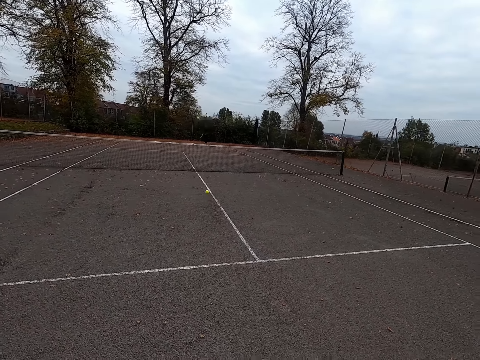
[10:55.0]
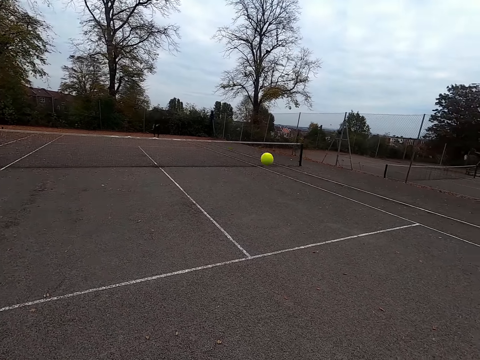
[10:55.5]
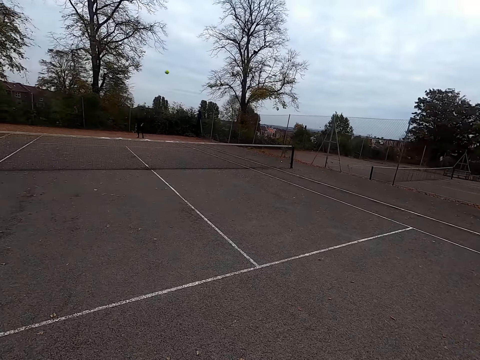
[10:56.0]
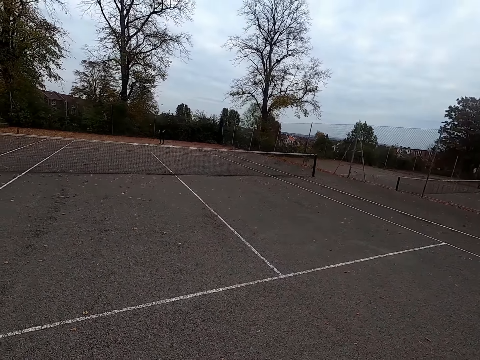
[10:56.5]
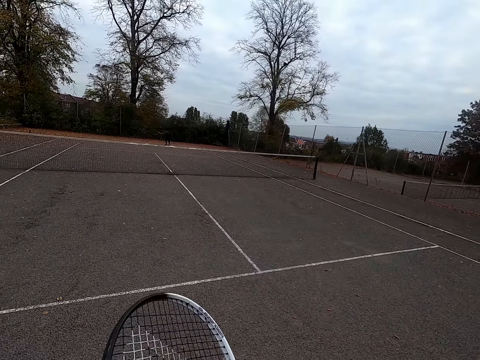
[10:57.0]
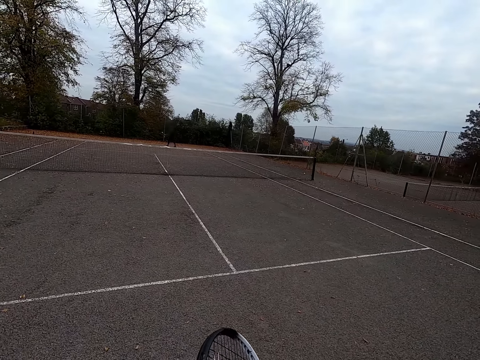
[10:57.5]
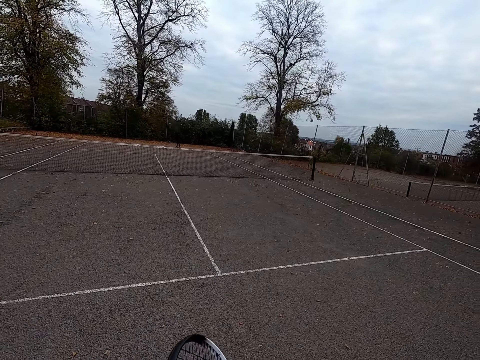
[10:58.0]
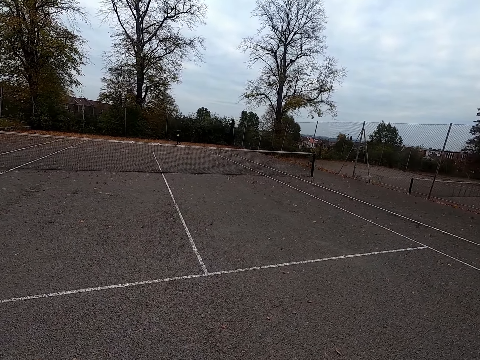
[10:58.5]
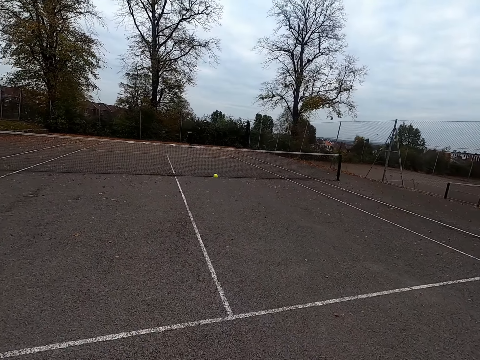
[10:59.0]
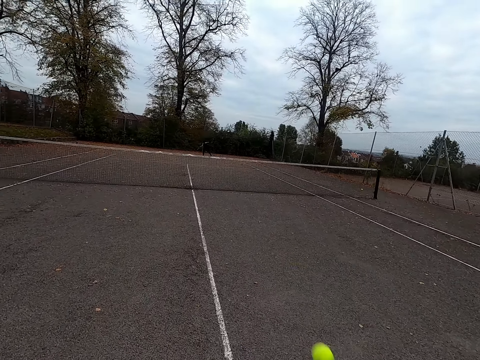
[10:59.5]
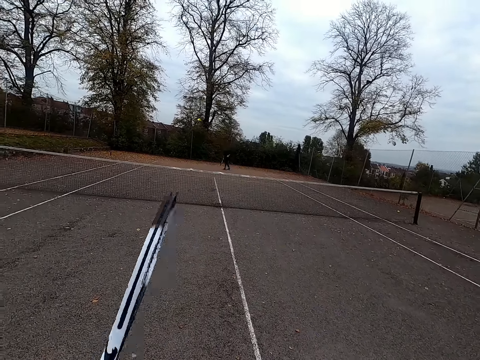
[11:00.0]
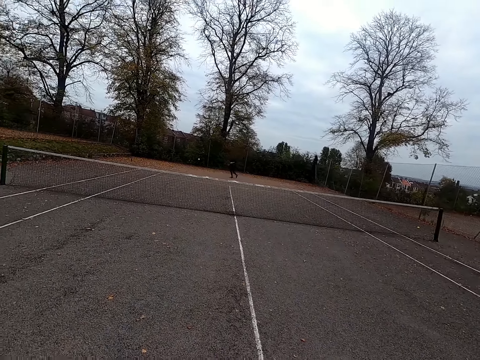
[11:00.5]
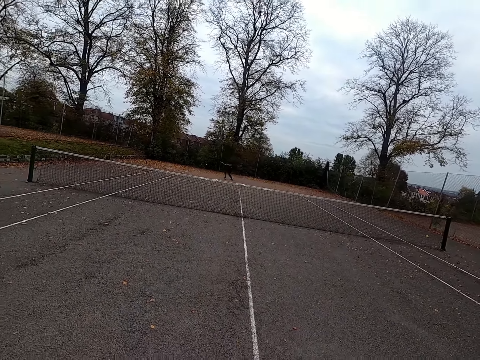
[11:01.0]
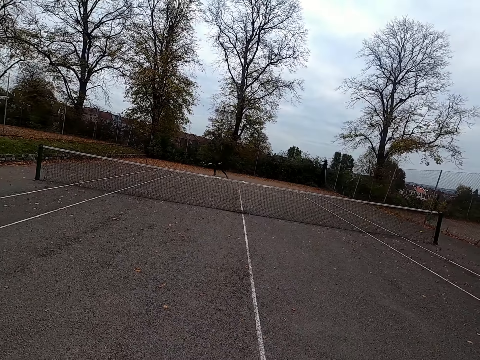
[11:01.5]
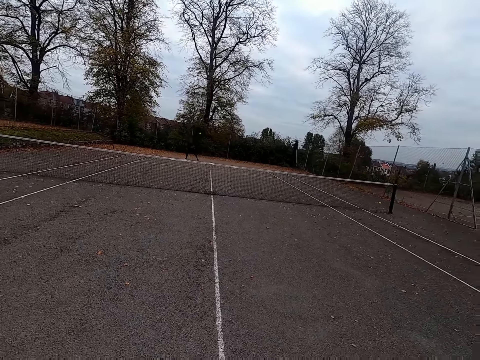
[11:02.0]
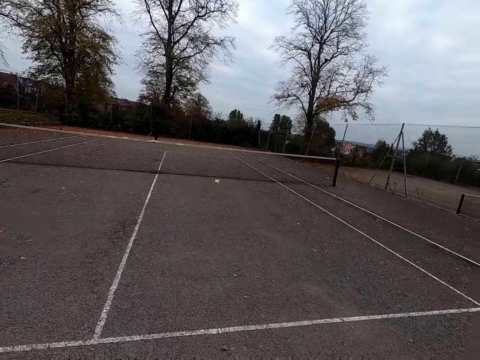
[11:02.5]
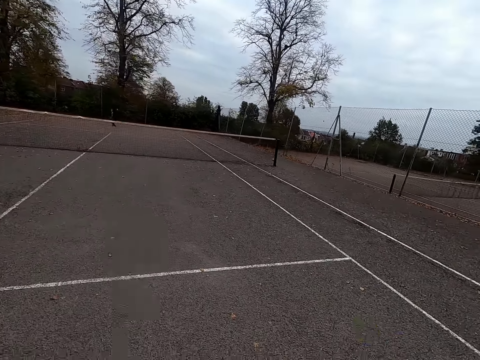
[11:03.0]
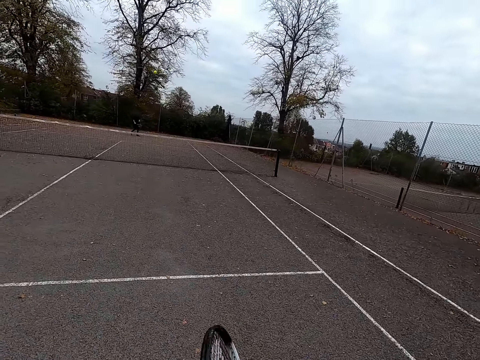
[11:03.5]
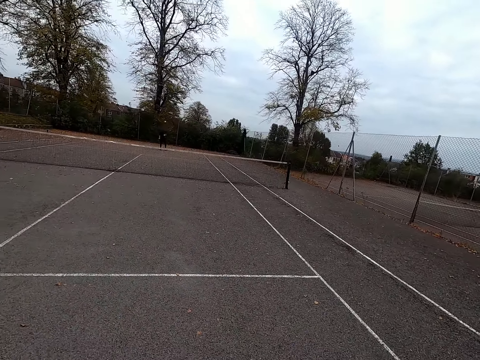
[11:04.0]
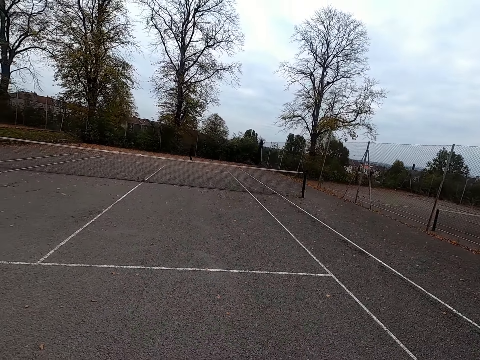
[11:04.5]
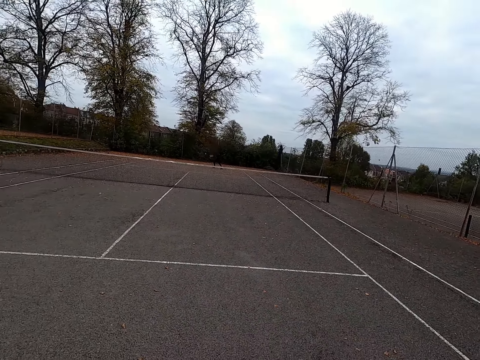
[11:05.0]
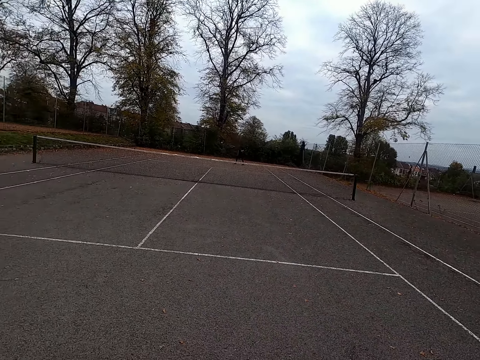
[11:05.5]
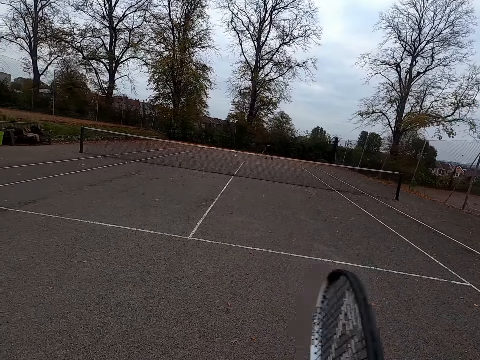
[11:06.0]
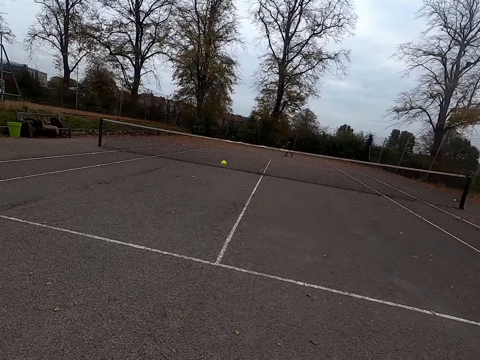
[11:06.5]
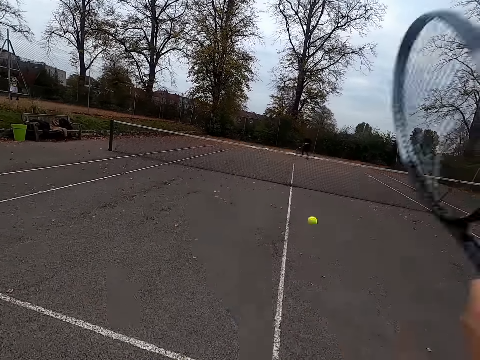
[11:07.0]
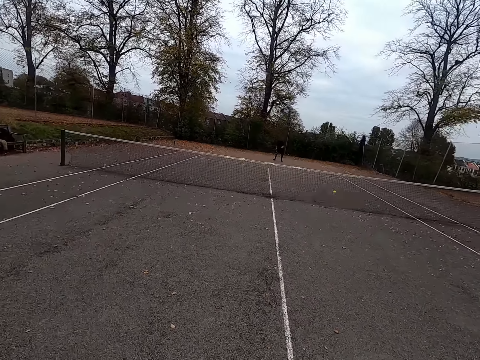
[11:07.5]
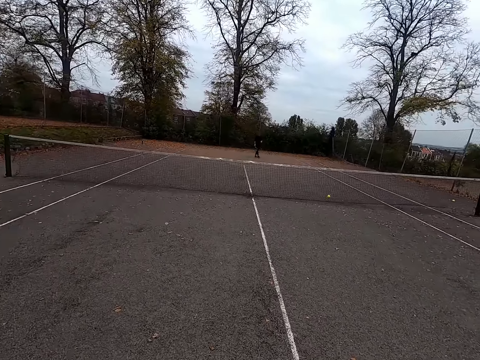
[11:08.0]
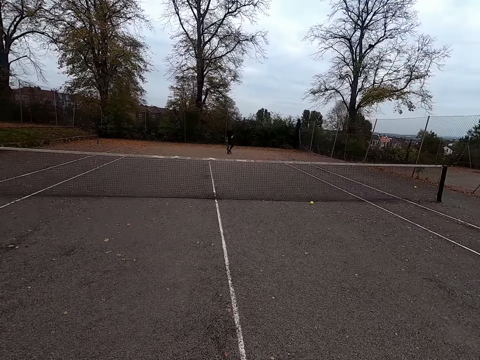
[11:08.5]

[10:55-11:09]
A man throws the ball with the tennis bat. The camera wearer throws the ball with the tennis bat. They play against the man. The man throws the ball with the tennis bat. The camera wearer throws the ball with the tennis bat. They play against the man. The man plays against the camera wearer. The man throws the ball with the tennis bat. The camera wearer throws the ball with the tennis bat. They play against the man. The man plays against the camera wearer. The man throws the ball with the tennis bat. The camera wearer throws the ball with the tennis bat. They play against the man.

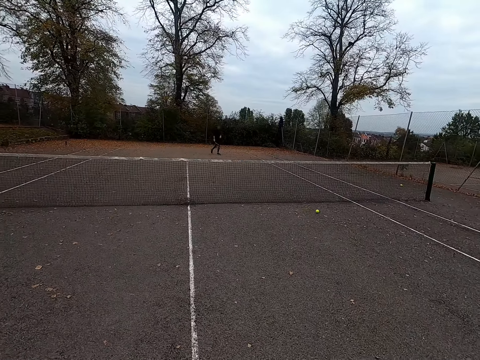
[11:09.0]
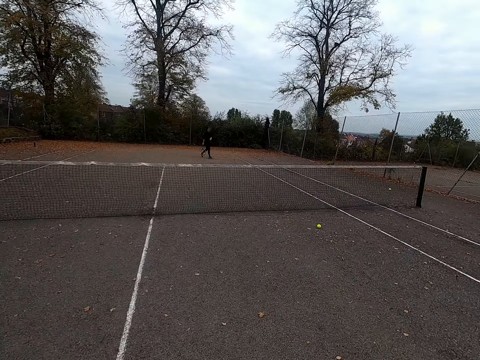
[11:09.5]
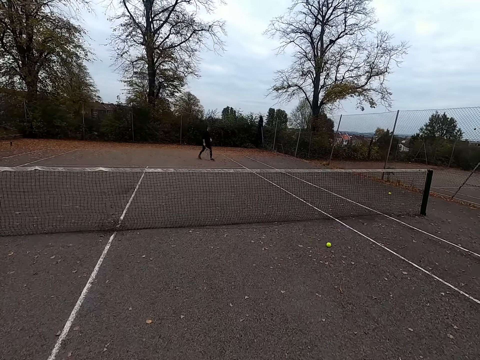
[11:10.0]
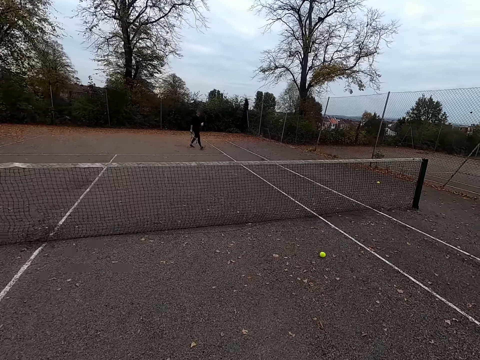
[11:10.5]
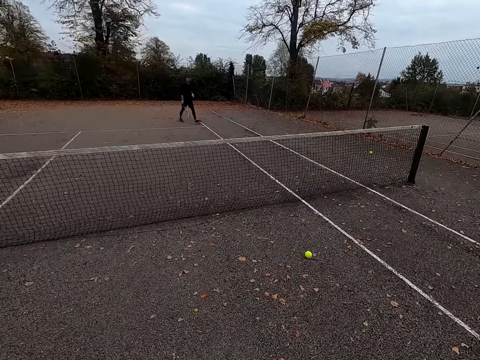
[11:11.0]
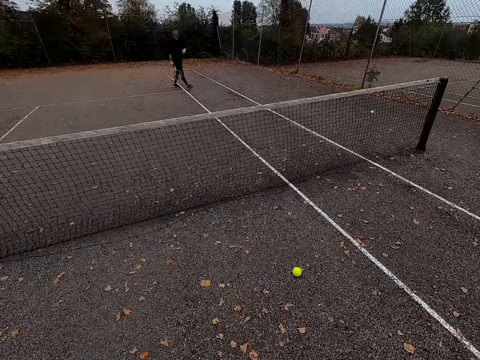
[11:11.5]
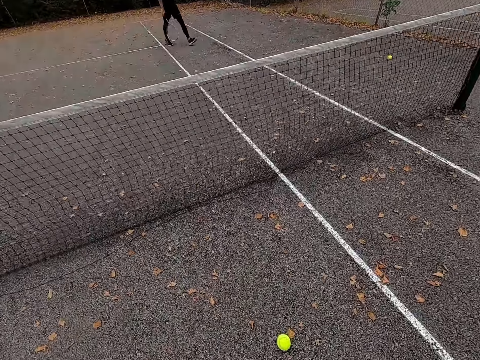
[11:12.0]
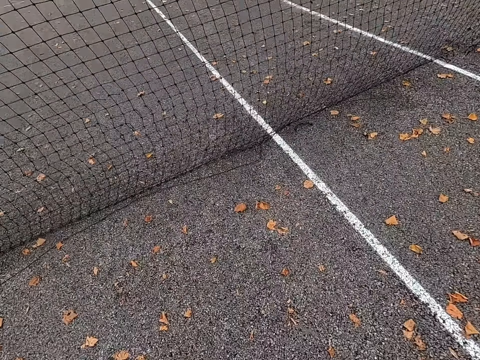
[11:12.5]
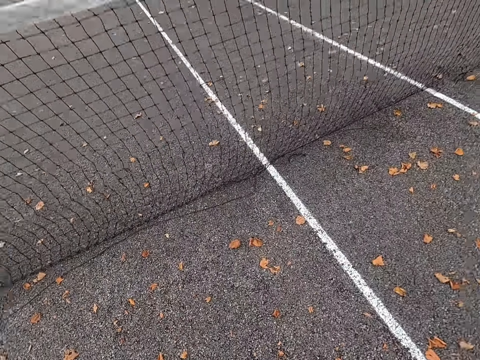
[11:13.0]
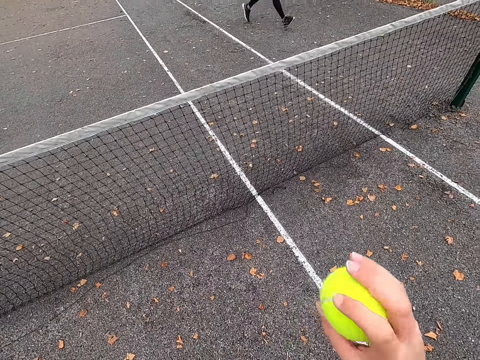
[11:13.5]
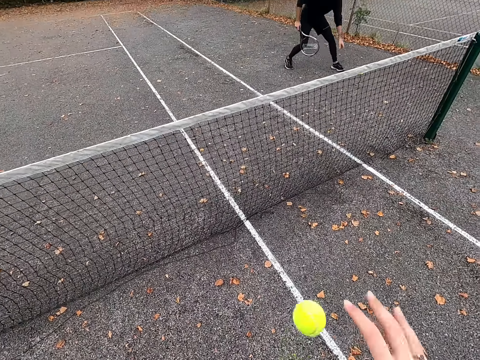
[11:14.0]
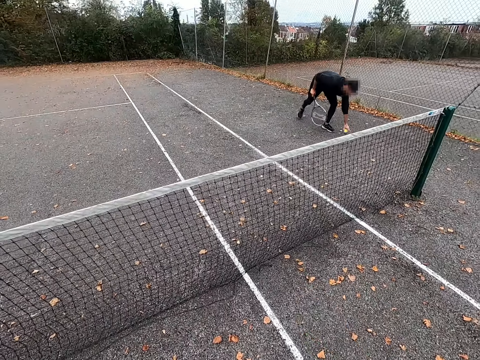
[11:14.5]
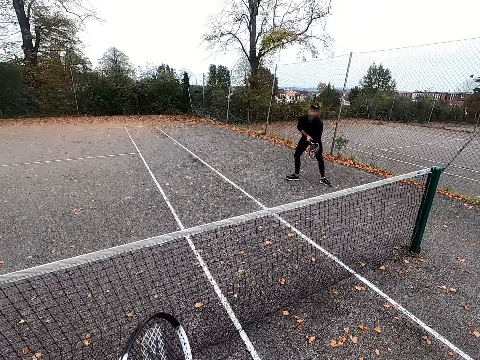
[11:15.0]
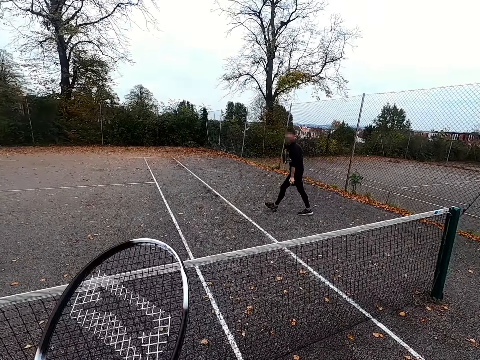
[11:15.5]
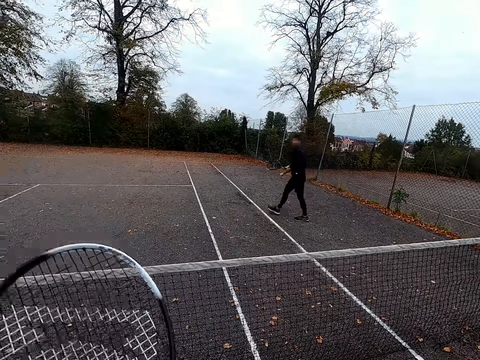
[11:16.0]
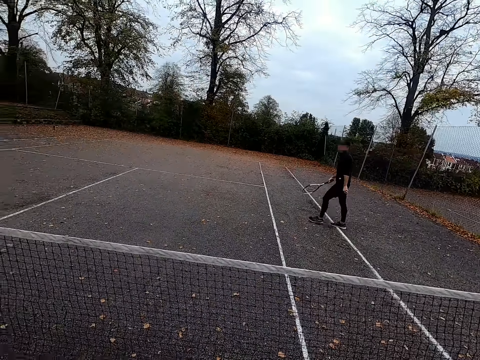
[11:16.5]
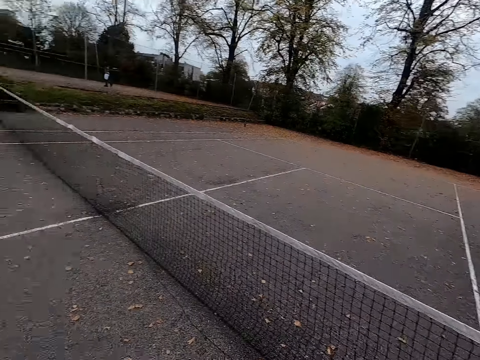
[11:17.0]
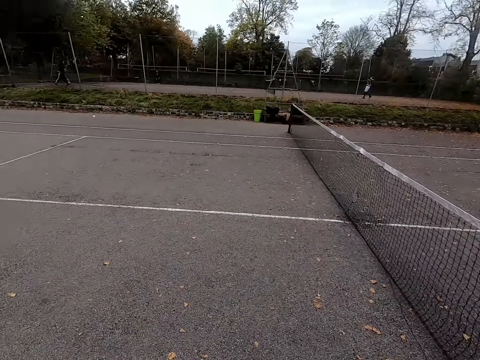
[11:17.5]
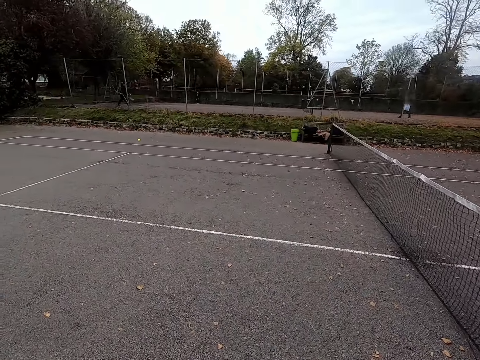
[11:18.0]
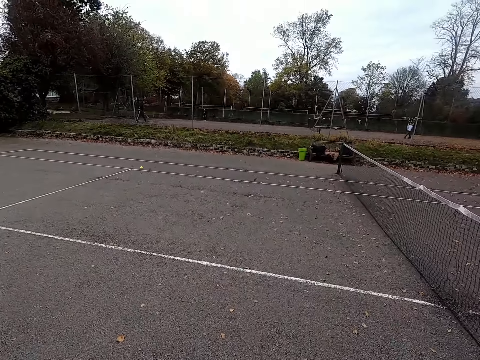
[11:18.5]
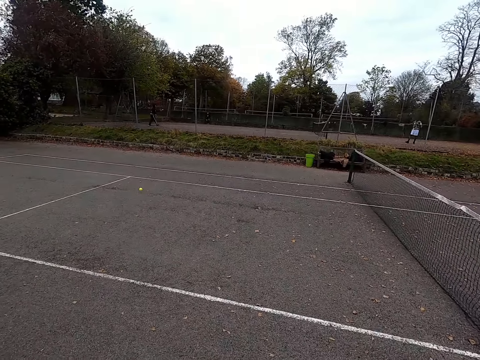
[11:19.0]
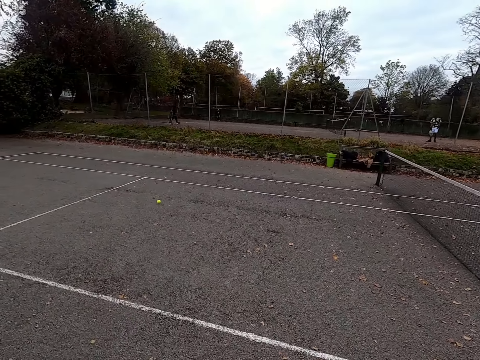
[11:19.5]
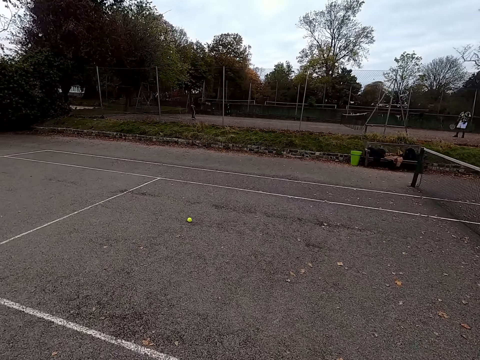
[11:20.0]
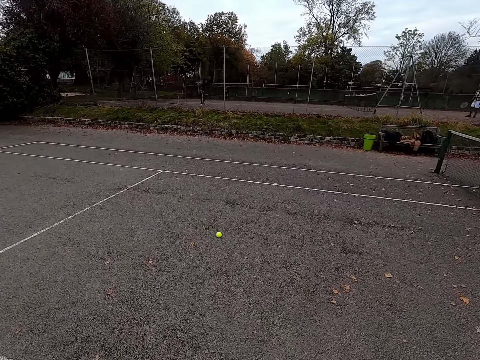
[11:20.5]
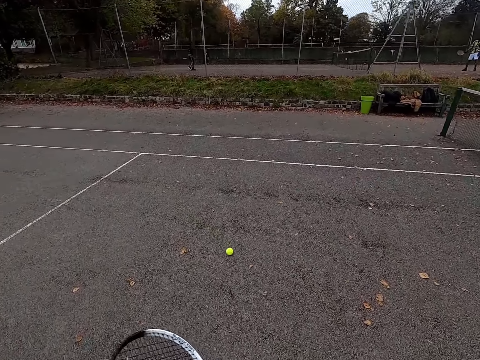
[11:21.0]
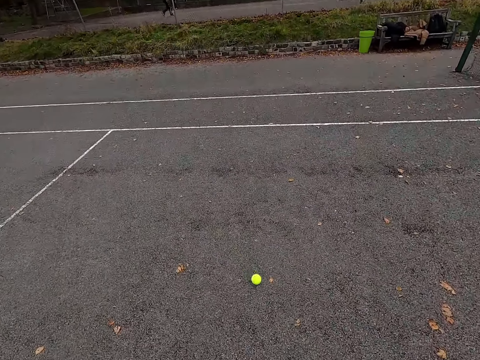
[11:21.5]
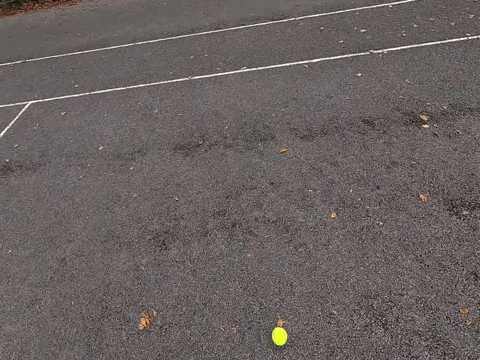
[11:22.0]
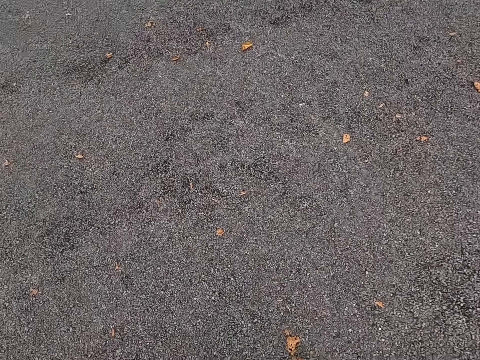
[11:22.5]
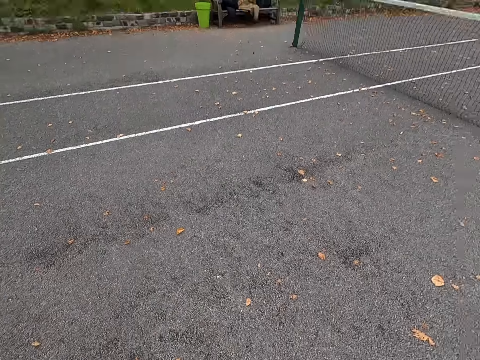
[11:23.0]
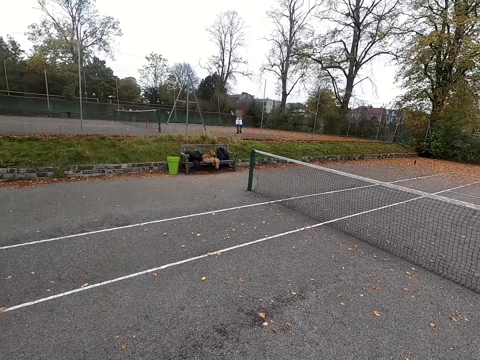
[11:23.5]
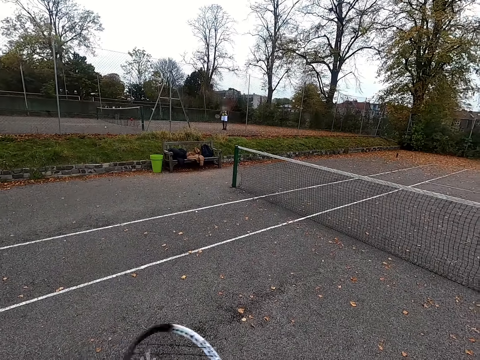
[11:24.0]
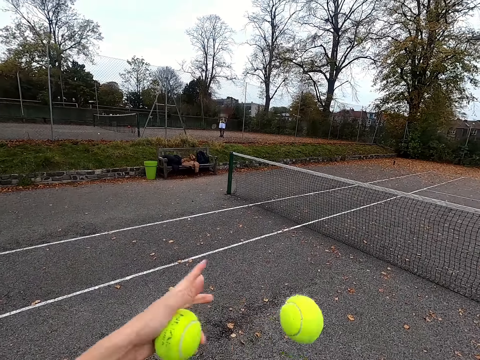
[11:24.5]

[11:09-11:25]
The camera wearer walks around. A man walks around. The camera wearer picks up the tennis ball. The man runs around. The man picks up the tennis ball and walks around. The camera wearer walks around and looks around. They pick up the tennis ball.
